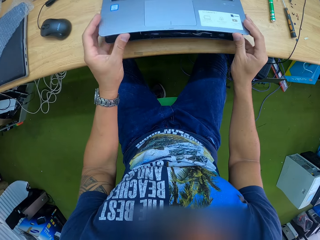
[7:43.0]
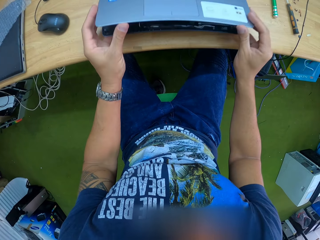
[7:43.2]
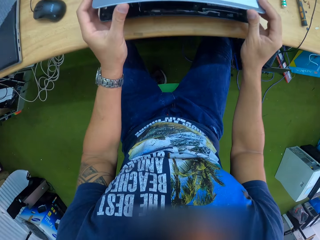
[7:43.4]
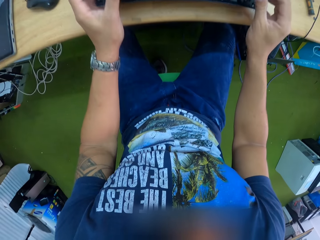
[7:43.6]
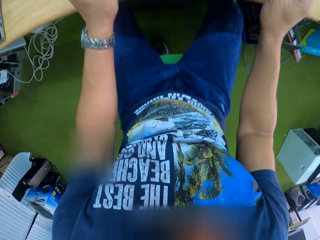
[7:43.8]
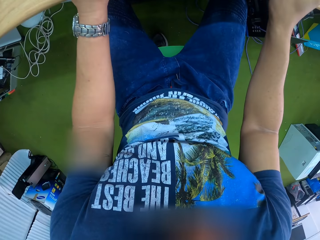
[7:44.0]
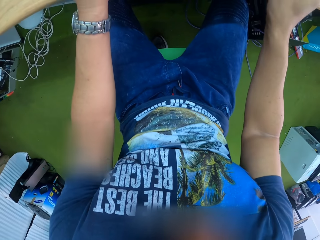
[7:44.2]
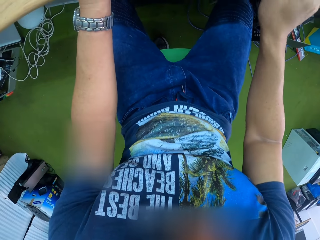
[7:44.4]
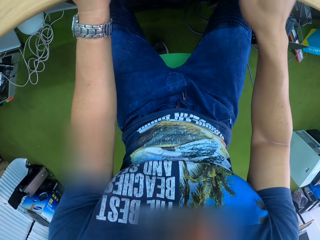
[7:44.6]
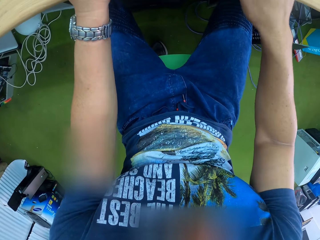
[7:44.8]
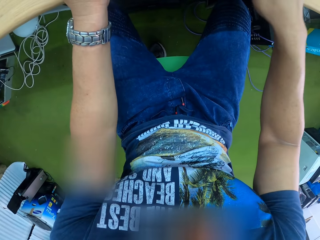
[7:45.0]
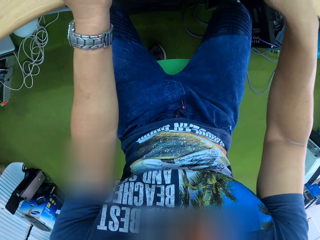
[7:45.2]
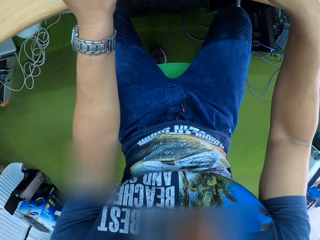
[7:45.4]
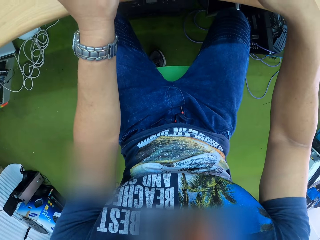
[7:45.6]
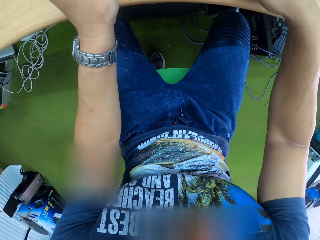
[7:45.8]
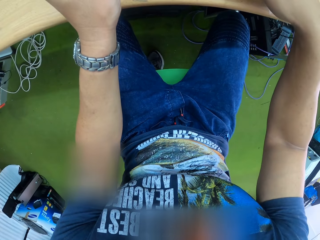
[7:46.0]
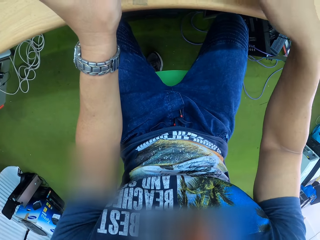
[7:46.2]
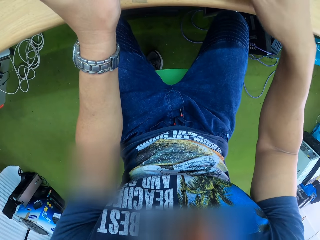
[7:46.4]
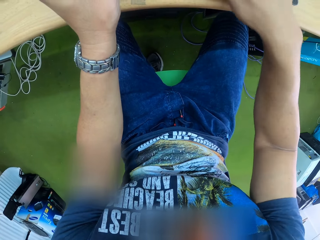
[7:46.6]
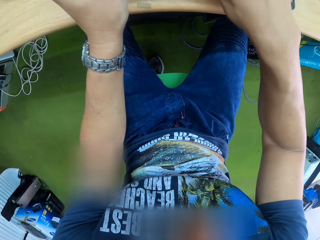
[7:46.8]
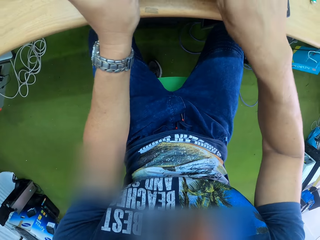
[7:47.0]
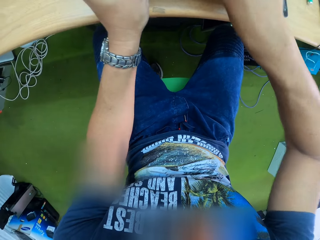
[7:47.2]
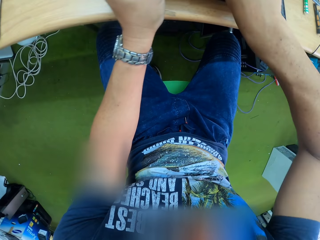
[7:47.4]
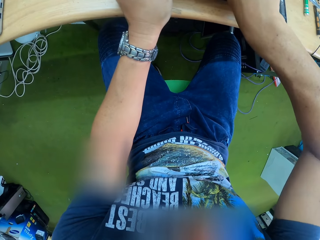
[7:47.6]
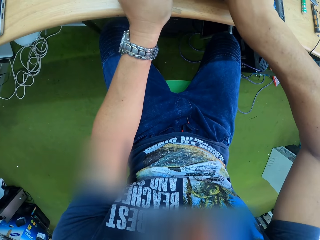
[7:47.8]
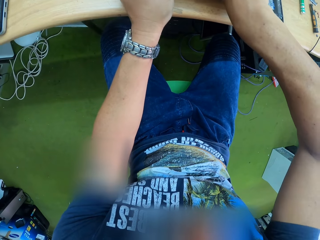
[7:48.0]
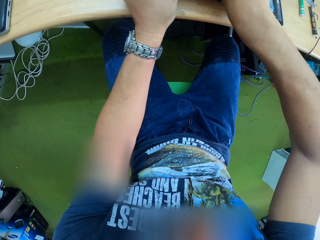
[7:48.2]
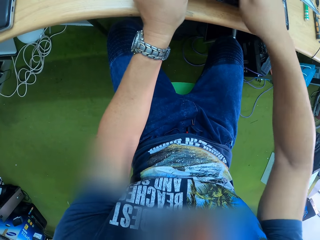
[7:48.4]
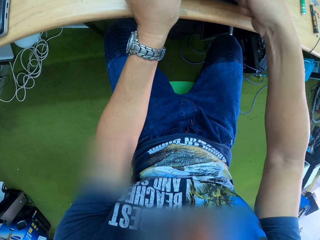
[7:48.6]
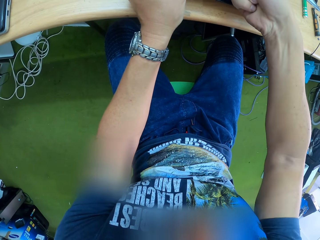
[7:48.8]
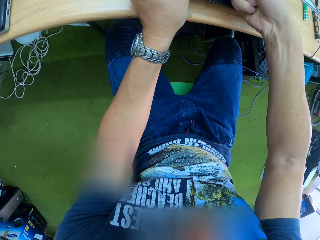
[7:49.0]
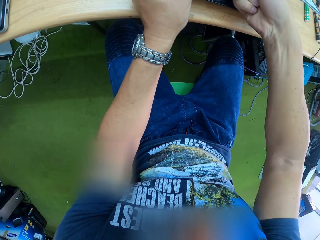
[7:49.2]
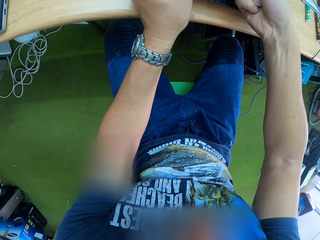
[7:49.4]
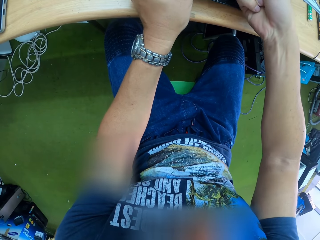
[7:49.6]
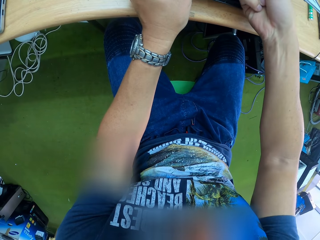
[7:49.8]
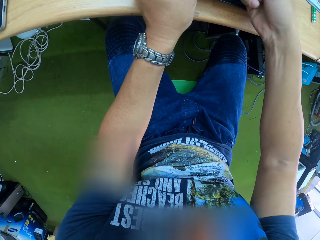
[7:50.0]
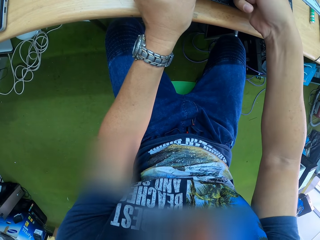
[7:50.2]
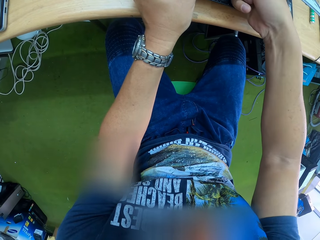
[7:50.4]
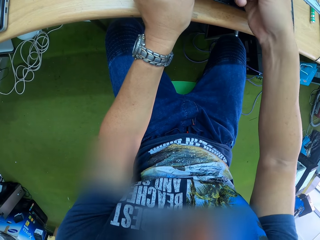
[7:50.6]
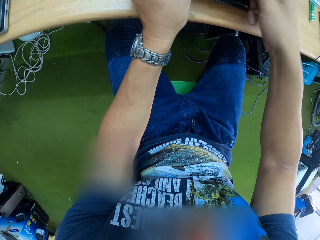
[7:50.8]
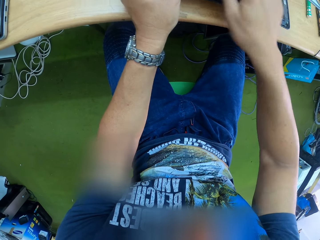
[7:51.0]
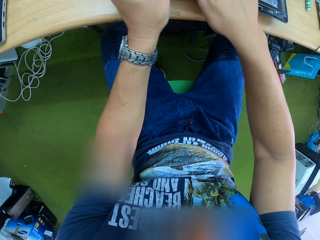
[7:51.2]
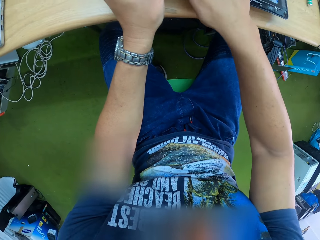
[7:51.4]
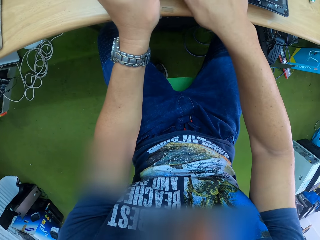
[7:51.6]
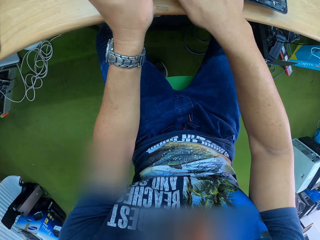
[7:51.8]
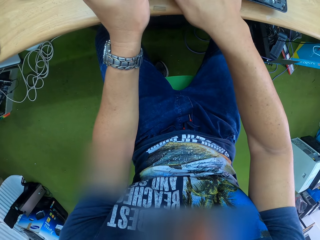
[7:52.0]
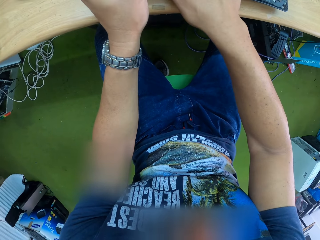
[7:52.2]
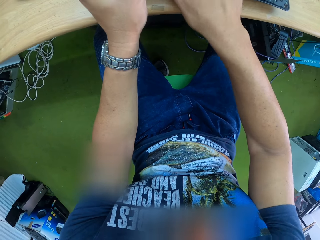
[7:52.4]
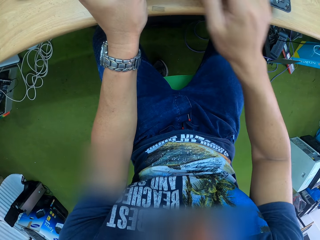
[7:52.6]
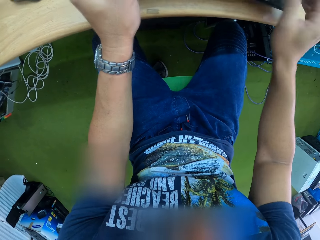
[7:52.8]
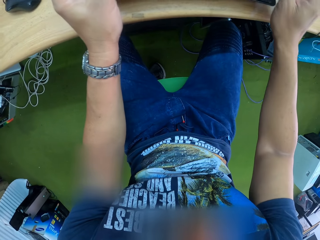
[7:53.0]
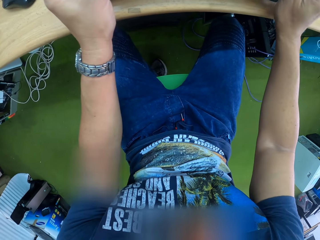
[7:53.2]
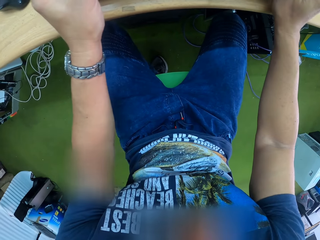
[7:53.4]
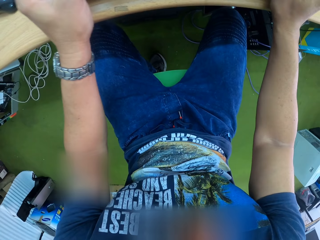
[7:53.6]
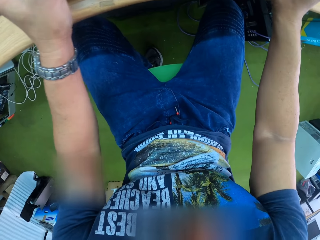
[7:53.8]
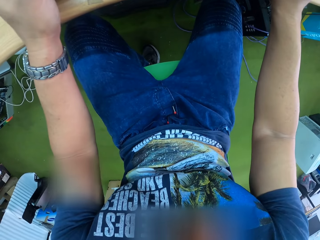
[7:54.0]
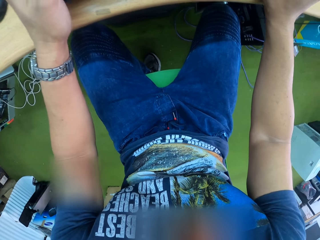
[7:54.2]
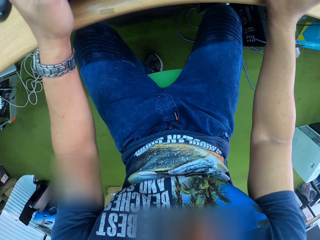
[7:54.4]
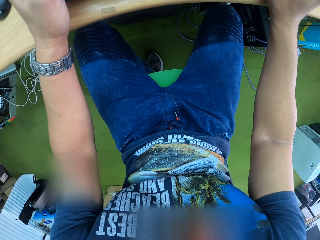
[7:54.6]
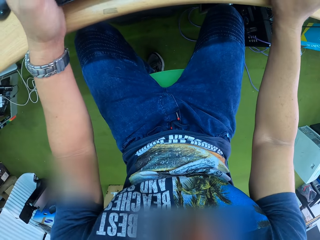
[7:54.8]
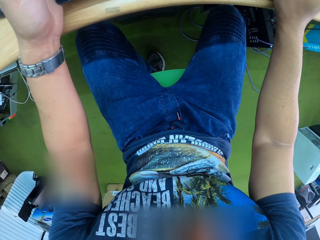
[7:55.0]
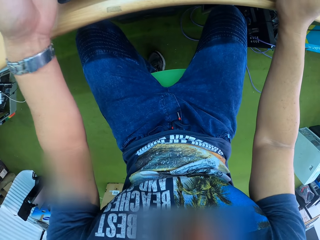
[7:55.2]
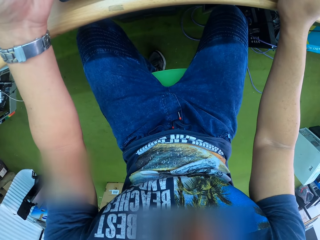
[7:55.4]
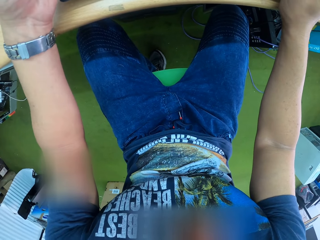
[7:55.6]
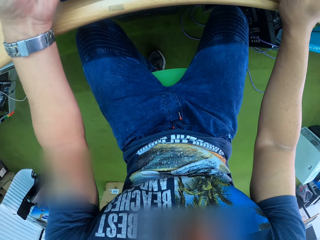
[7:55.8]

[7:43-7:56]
The camera wearer checks the system board. He touches the flexible ribbon cable with his right hand. He touches the palm rest with his right hand.

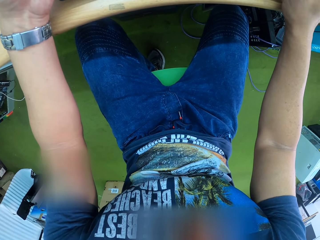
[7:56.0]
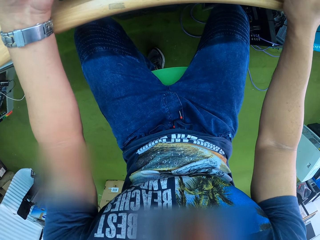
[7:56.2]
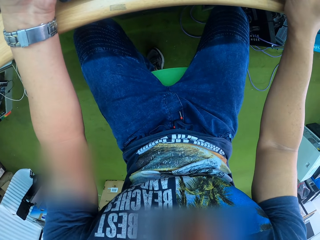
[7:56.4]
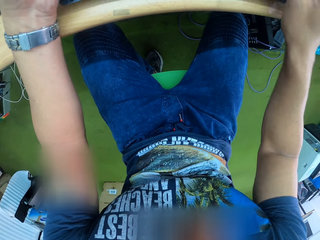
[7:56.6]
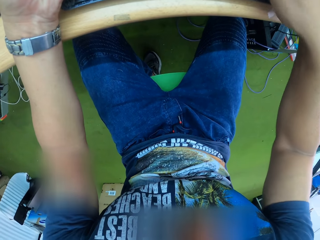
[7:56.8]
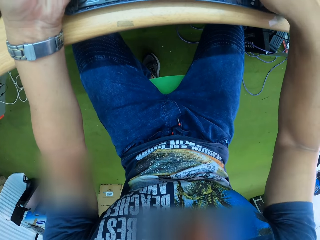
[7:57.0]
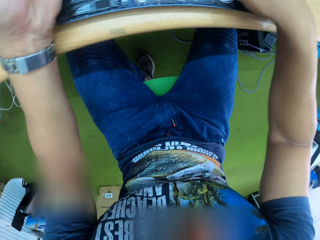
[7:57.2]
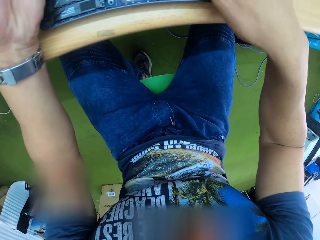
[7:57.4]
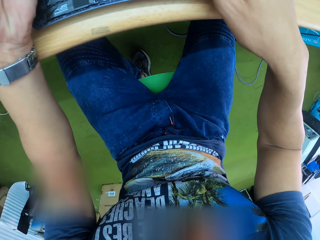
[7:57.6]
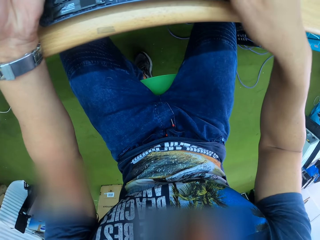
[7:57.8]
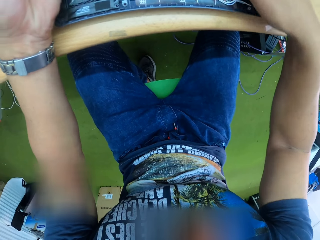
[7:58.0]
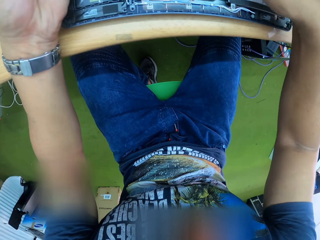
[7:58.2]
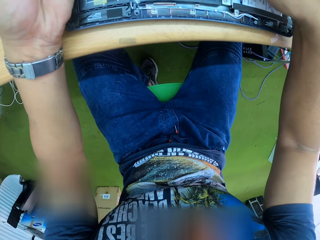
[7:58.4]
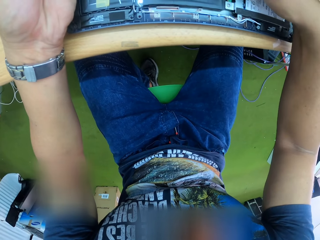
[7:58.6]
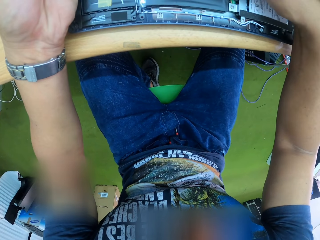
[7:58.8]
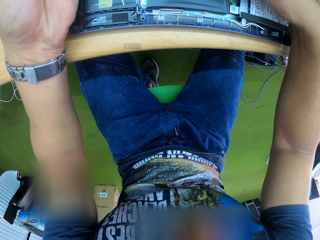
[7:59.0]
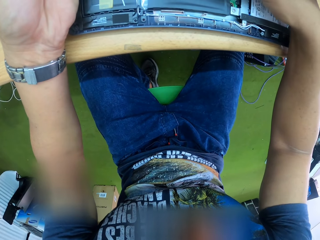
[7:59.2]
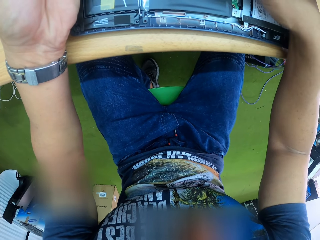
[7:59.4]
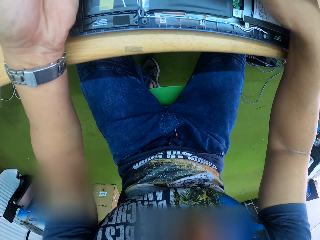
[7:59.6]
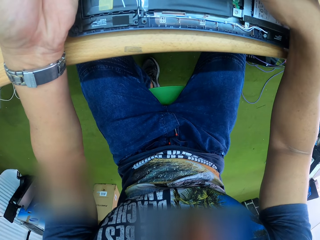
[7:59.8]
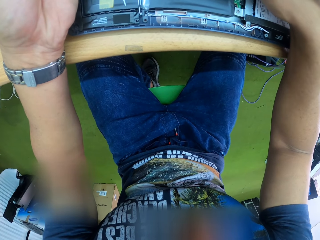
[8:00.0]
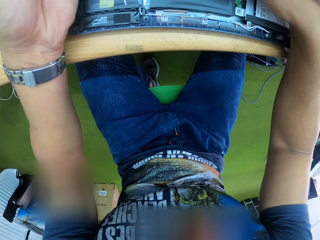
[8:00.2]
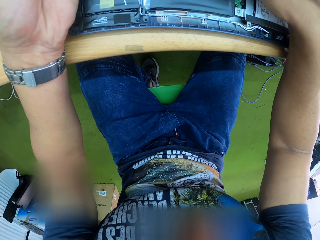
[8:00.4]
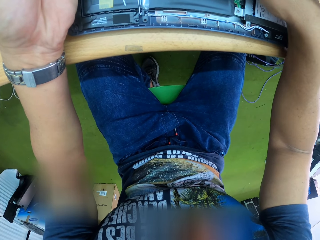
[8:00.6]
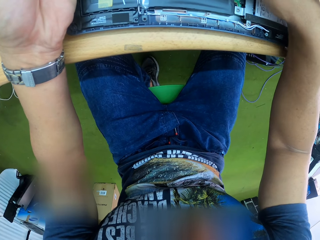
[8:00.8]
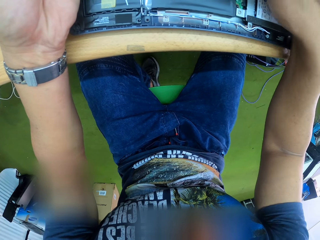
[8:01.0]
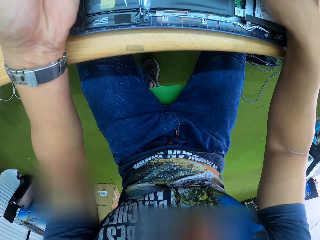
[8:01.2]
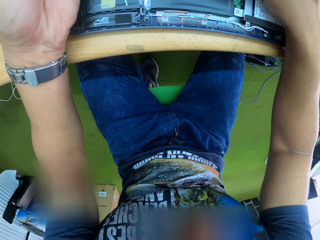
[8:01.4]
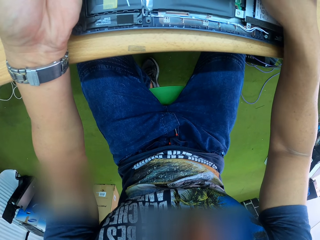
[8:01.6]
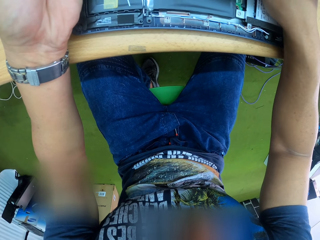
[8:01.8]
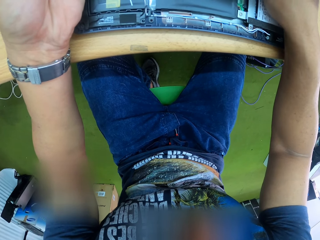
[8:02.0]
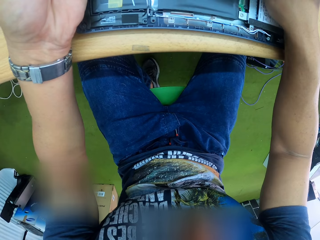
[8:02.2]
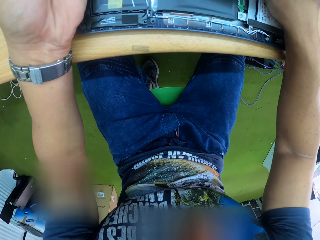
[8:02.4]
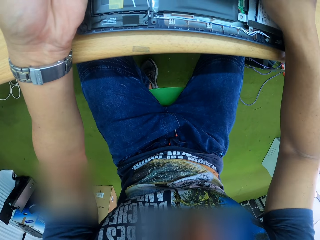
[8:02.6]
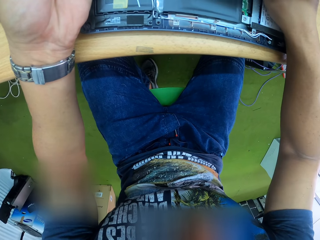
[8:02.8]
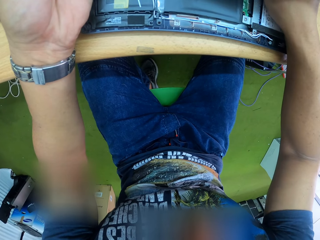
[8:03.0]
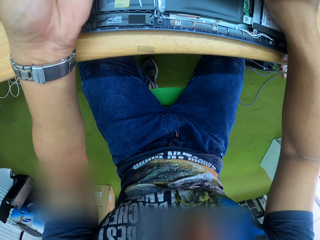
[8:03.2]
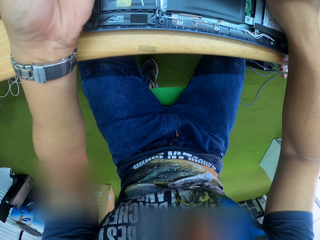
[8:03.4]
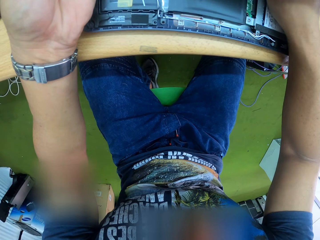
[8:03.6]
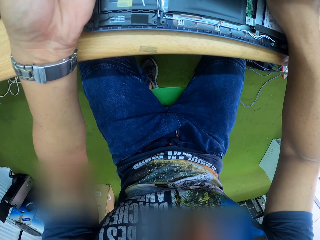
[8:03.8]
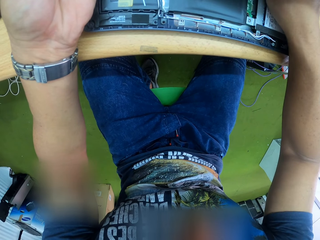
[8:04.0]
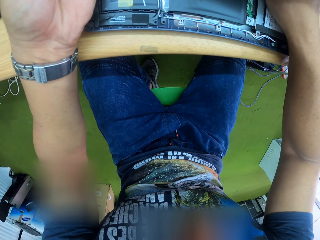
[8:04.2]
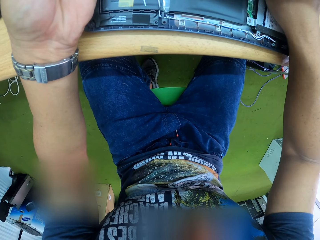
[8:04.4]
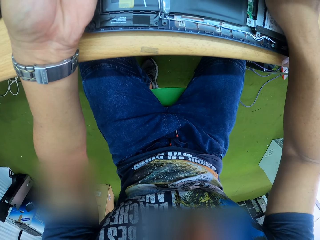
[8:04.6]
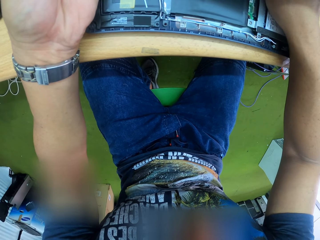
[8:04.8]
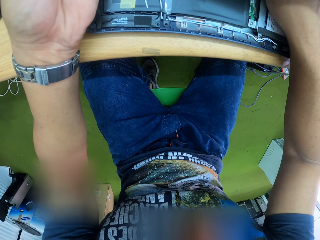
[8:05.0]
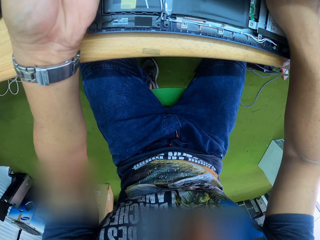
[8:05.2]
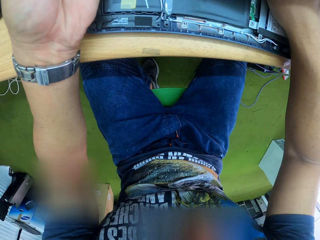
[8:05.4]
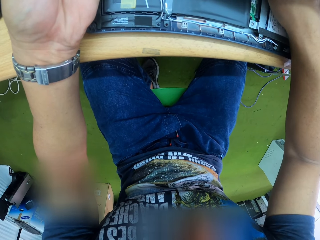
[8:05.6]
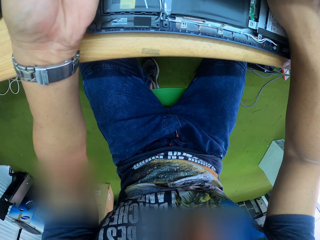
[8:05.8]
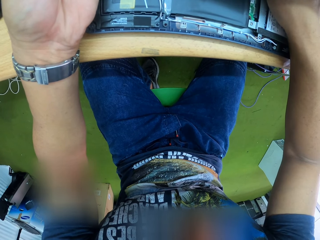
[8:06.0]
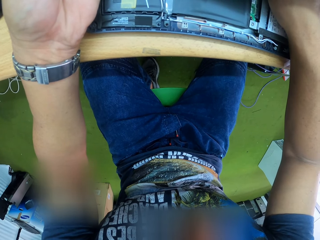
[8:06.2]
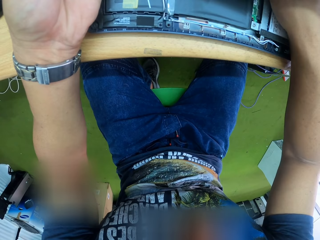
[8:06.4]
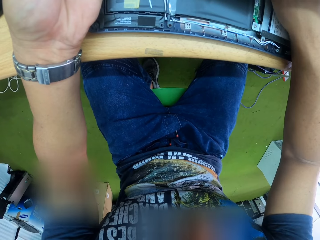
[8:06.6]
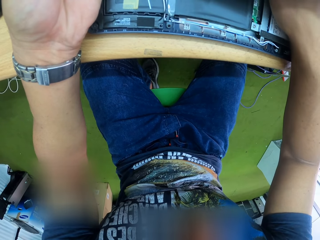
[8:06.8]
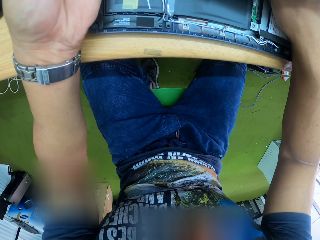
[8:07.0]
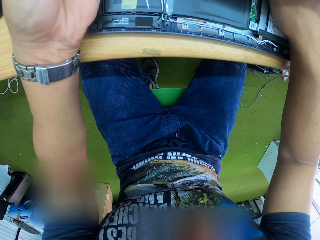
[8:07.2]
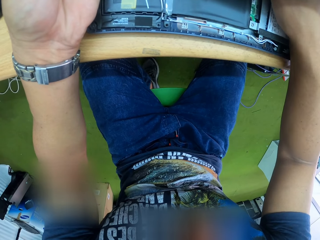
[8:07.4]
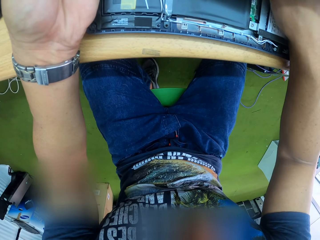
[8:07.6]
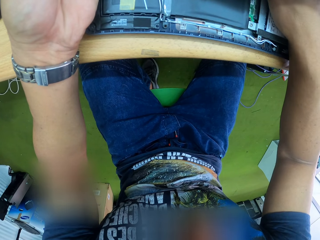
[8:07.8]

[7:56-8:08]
The camera wearer touches the flexible ribbon cable with his right hand. He fixes the system board.
